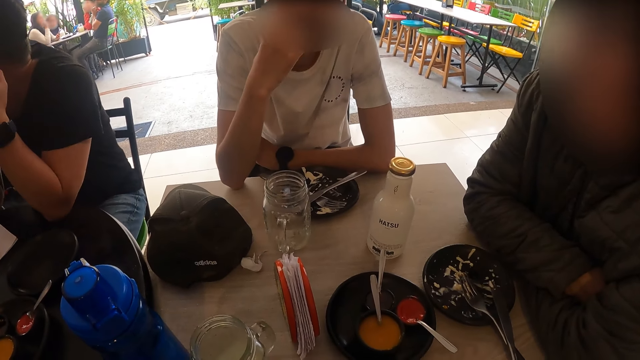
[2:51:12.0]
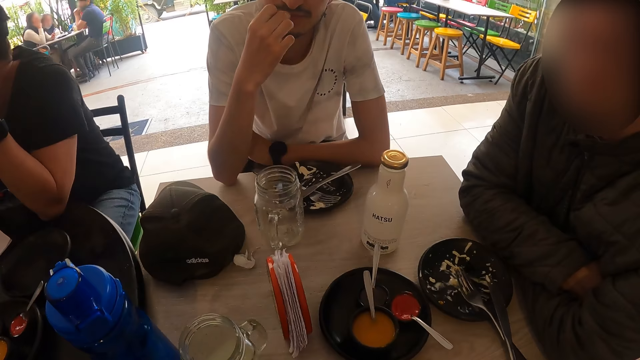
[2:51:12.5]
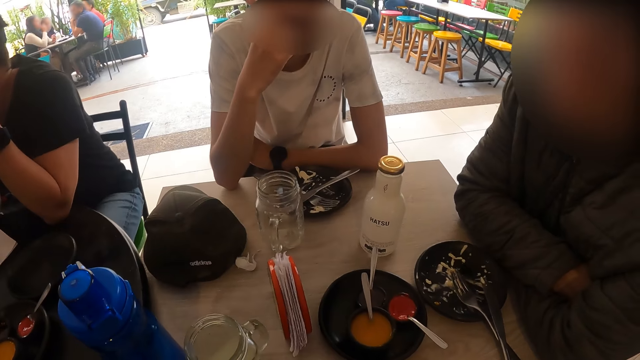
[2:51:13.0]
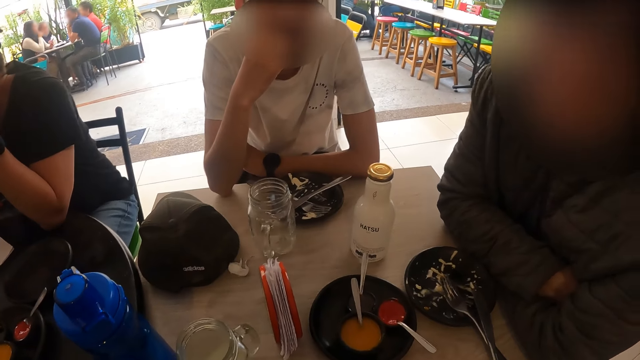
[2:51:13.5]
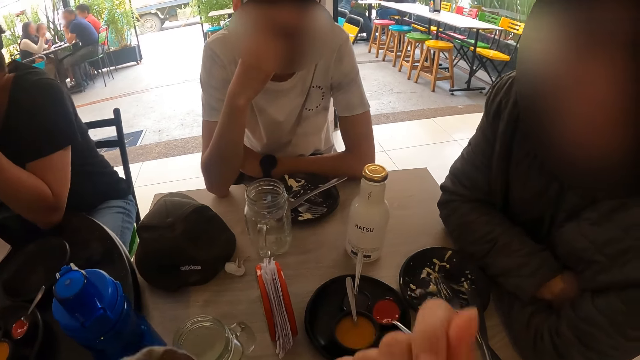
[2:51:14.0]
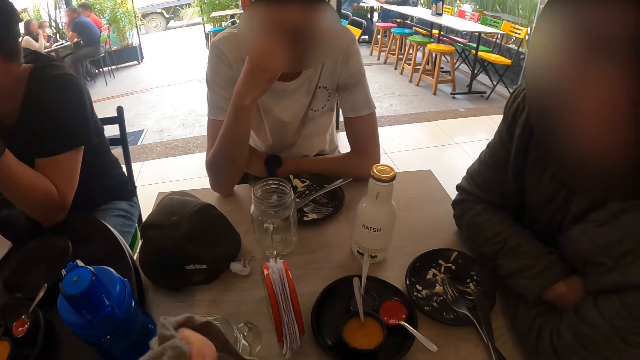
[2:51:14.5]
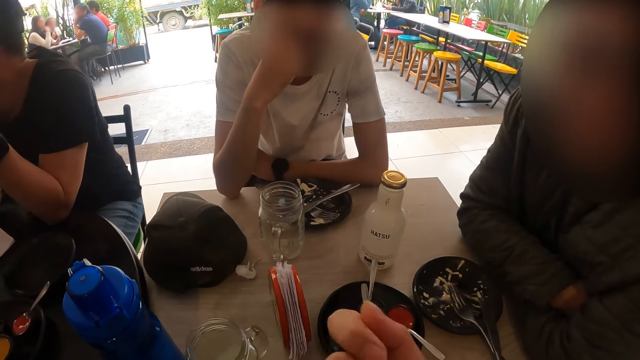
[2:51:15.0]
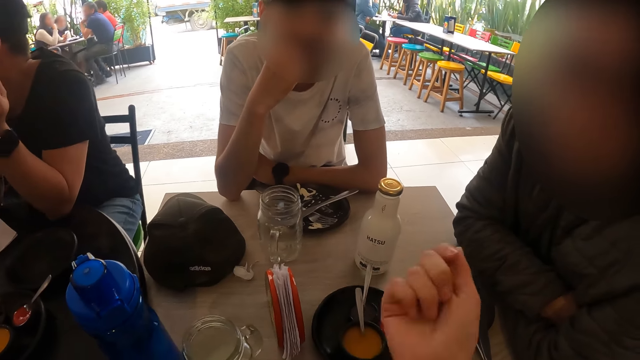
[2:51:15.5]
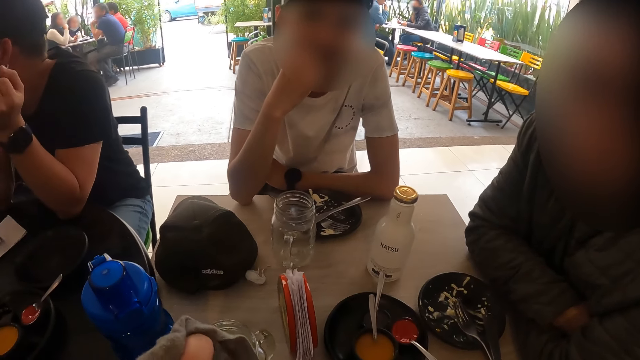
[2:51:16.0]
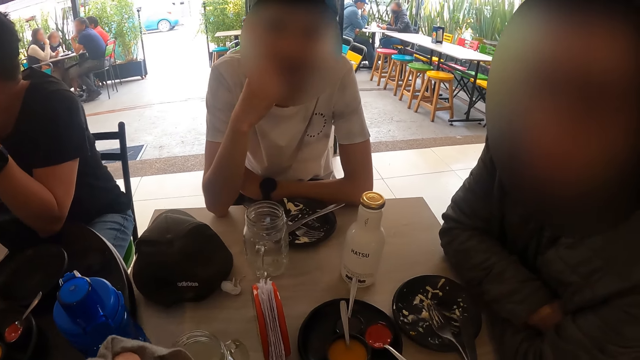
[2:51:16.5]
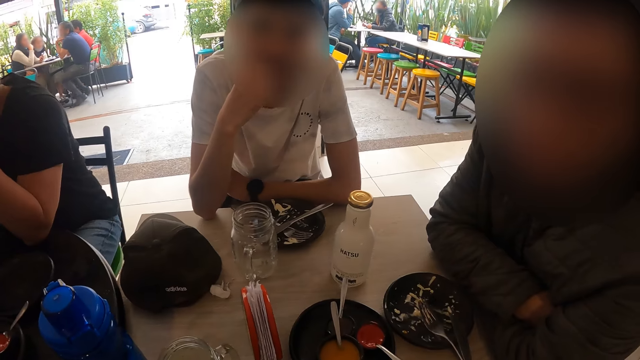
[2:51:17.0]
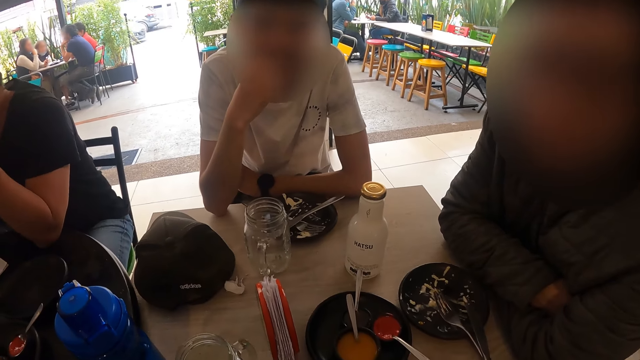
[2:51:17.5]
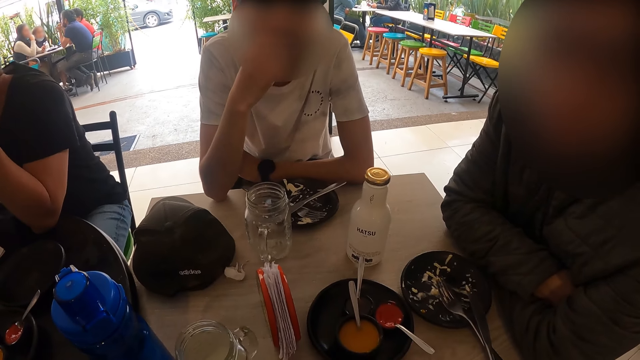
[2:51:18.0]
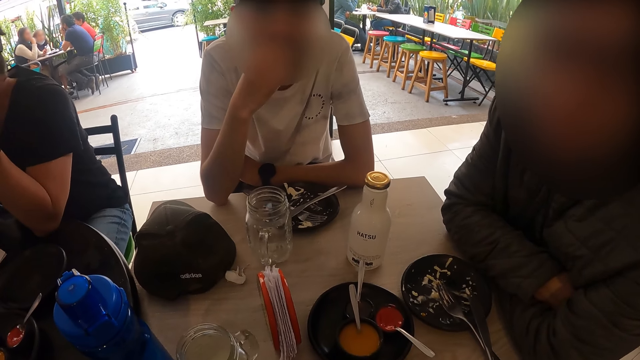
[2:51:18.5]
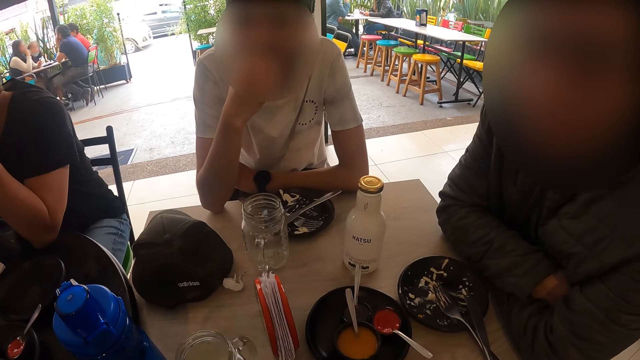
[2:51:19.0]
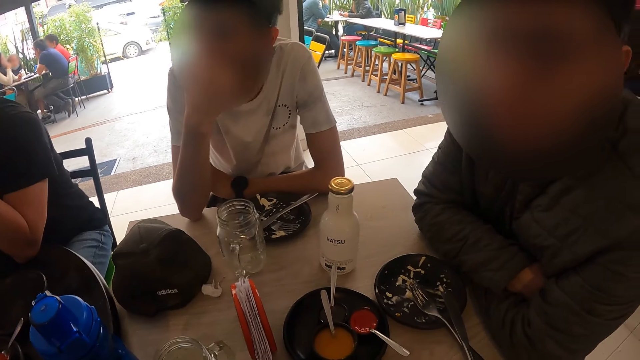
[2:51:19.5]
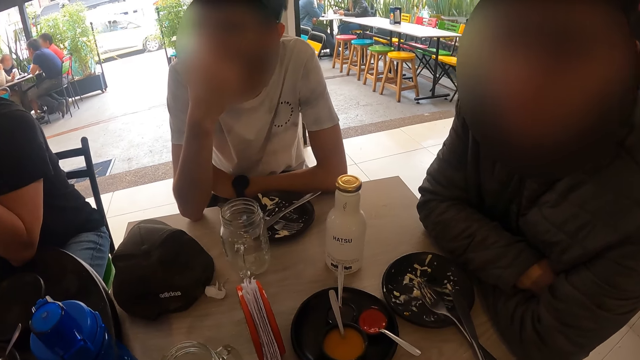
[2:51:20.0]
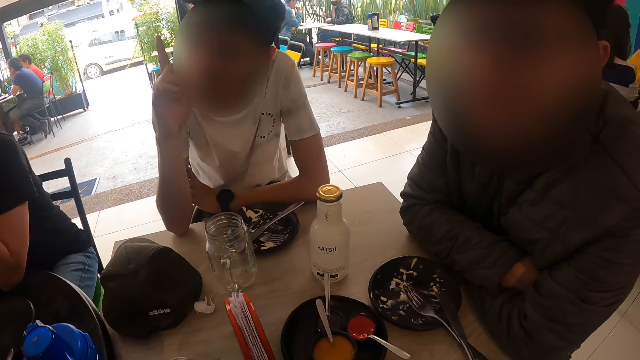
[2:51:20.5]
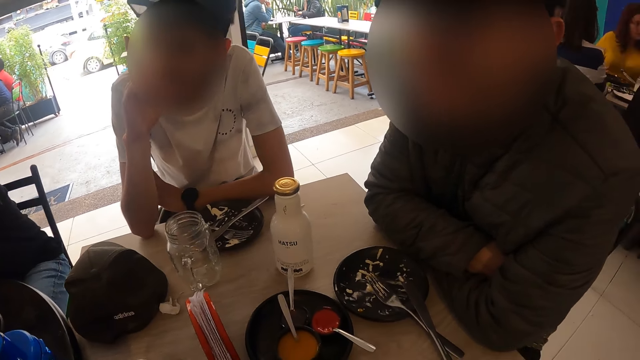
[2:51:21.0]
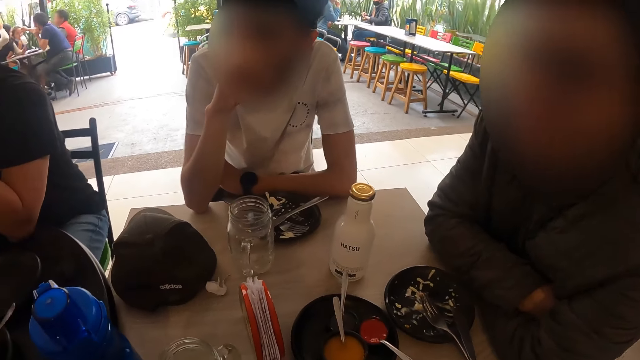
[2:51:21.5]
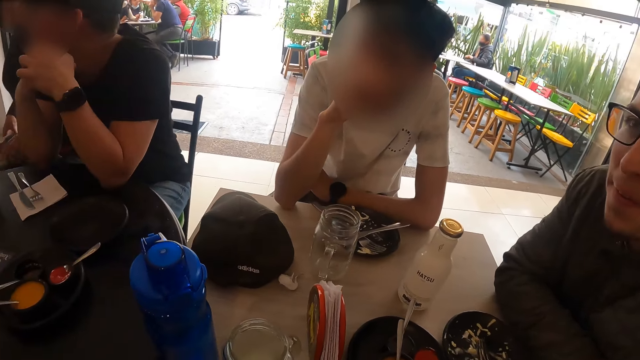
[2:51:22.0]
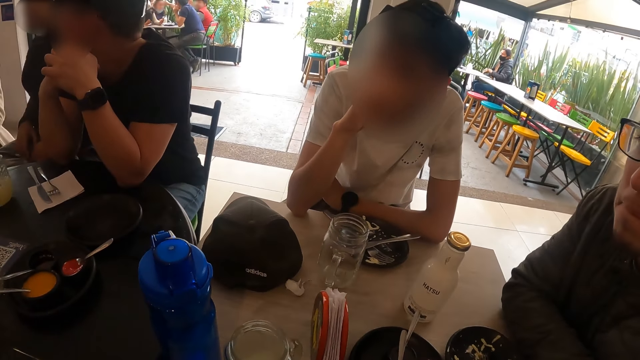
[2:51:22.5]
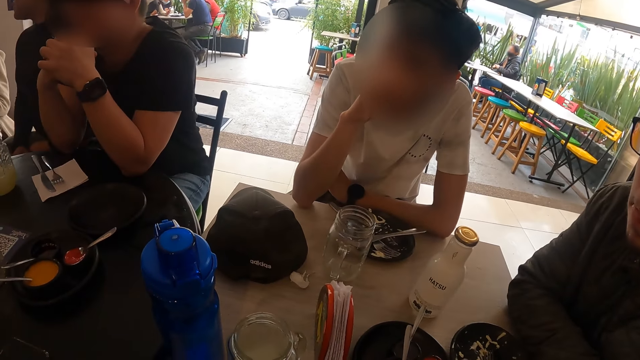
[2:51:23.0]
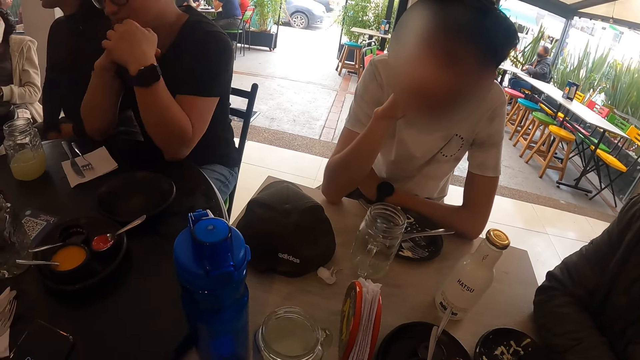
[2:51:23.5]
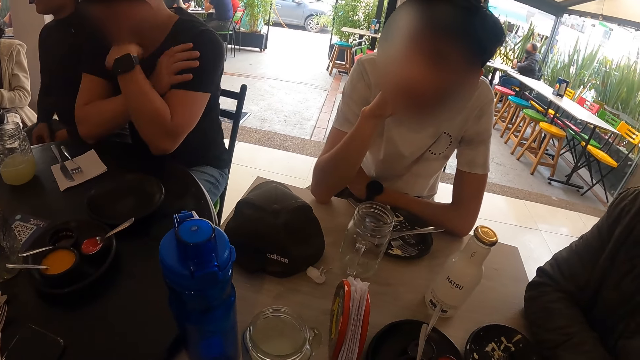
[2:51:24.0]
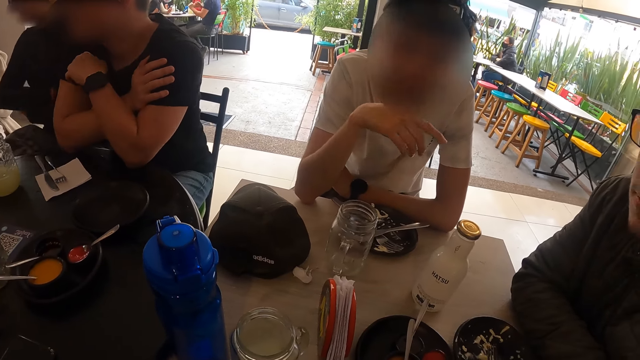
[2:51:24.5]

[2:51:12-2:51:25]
The camera wearer converses with a man and another man. They look around. They look around again.

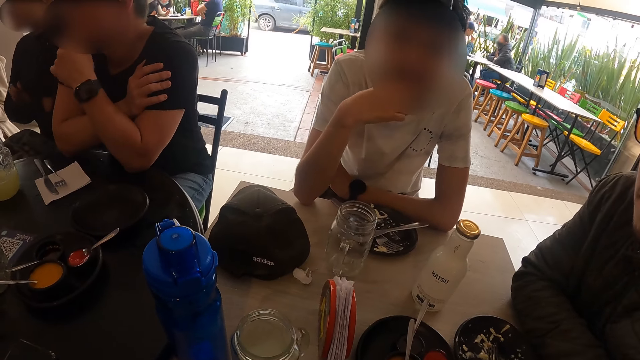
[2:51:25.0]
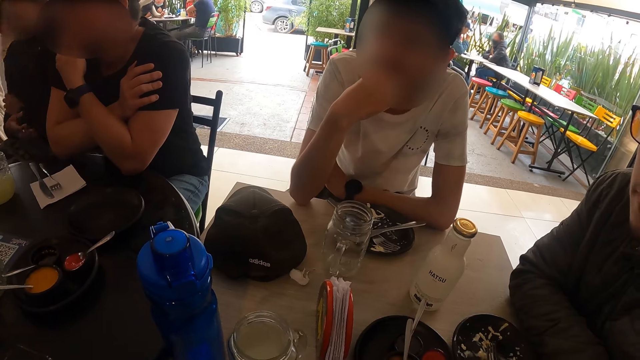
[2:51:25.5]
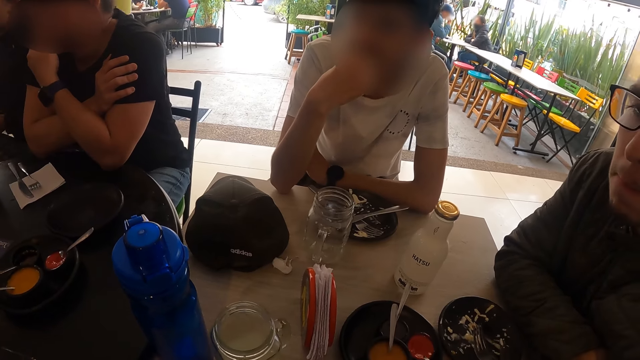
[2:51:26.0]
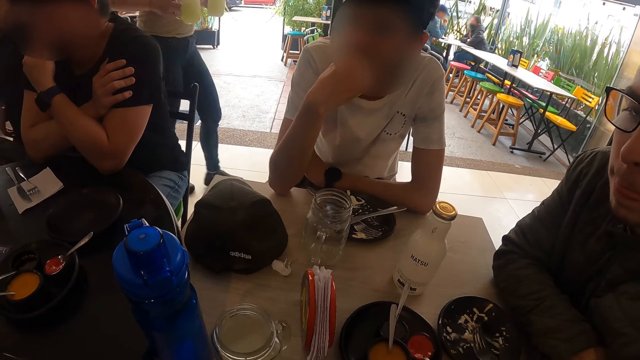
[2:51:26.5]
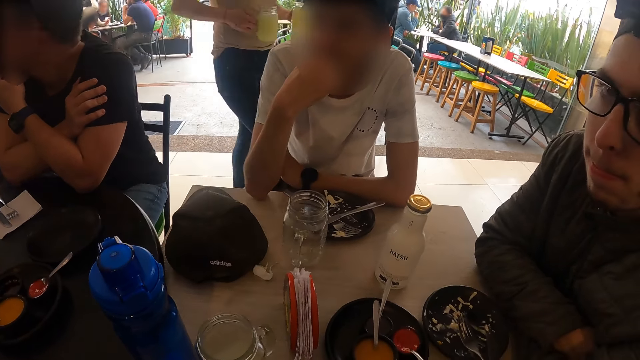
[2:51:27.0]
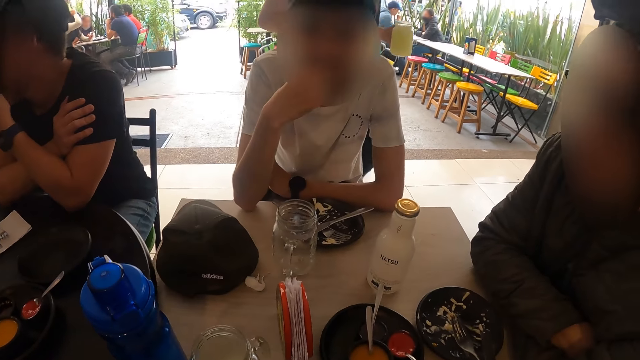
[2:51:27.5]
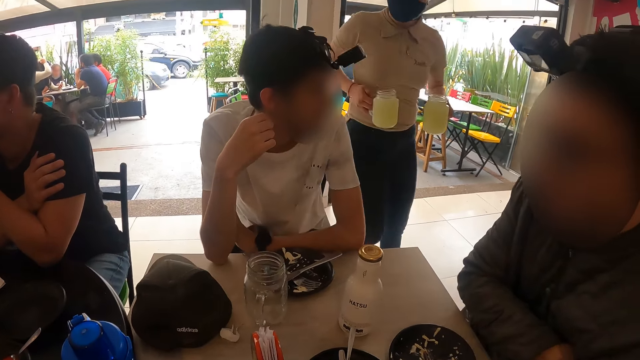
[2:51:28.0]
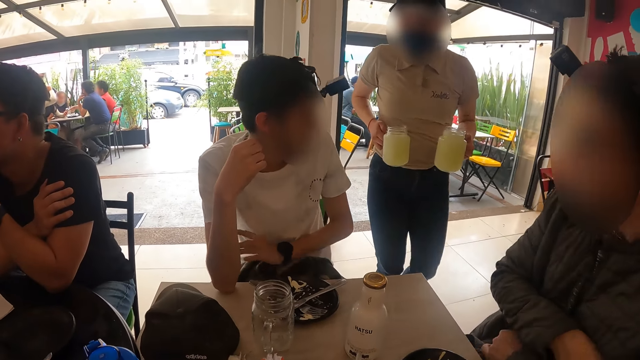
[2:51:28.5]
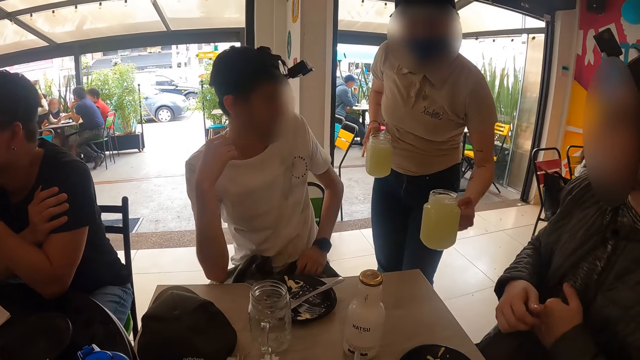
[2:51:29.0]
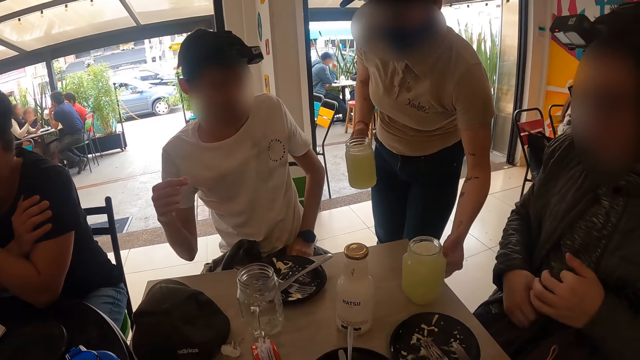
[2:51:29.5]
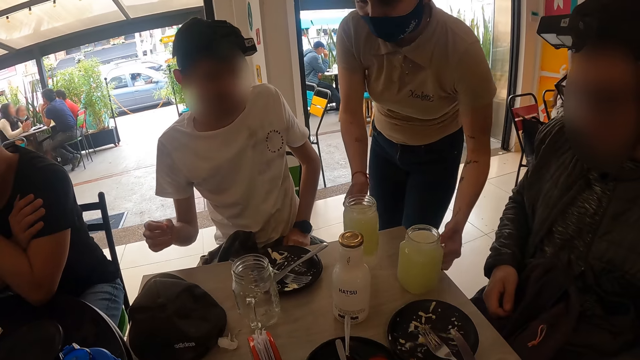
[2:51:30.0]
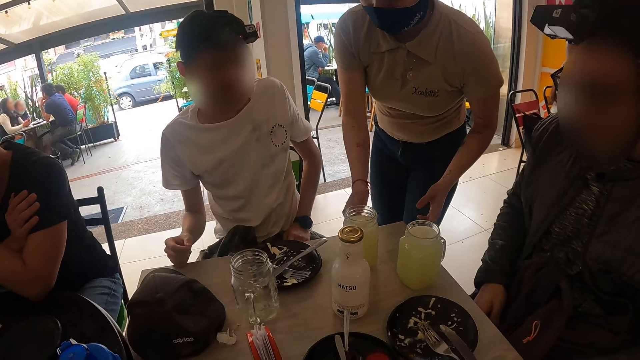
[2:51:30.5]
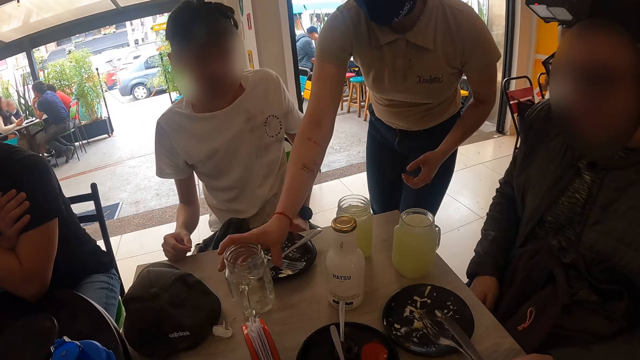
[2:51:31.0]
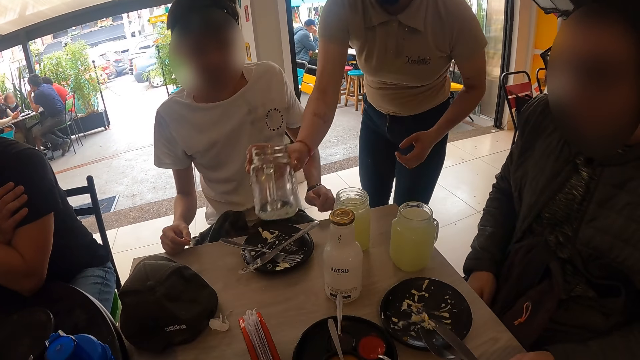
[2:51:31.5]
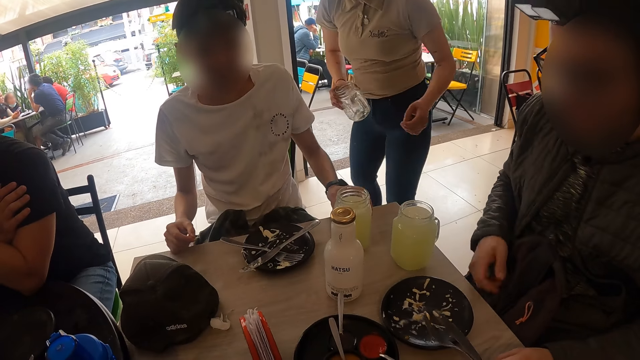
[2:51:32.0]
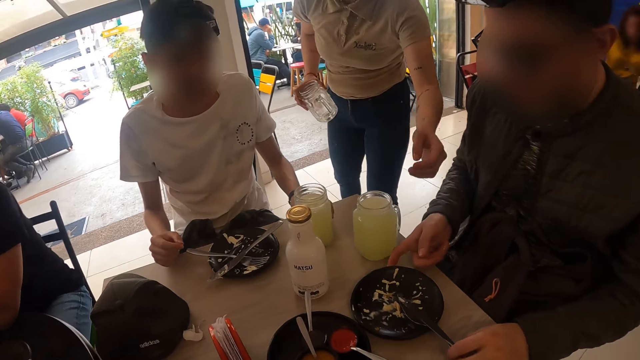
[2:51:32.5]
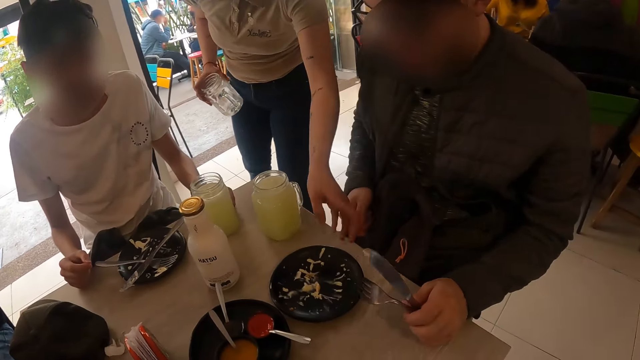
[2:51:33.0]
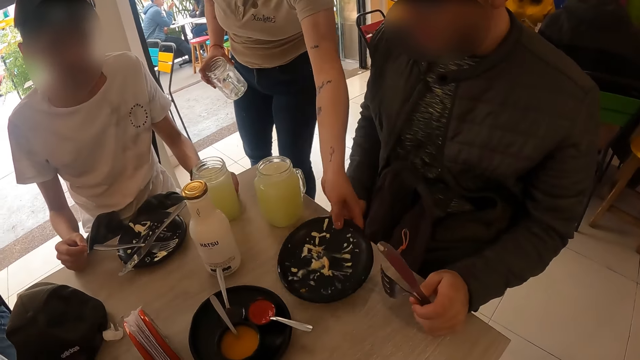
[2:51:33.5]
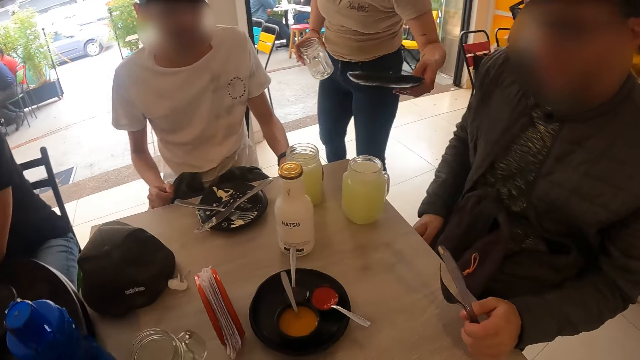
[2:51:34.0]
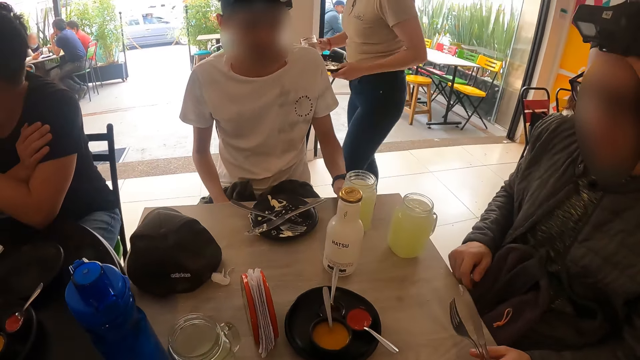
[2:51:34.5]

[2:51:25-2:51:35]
A waitress walks towards a table with two glasses of juices in her hands. The waitress drops the glass of juice in her left hand on the table. A man holds a knife on a plate on the table with his left hand. The waitress drops the glass of juice in her right hand on the table. The man moves the knife and a fork in the plate on the table with his left hand. The waitress picks up a glass cup from the table with her right hand. Another man moves the glass of juice on the table with his left hand. The first man touches the plate on the table with his right hand. The waitress picks up the plate from the table with her left hand. A man holds the knife. The camera wearer looks around.
